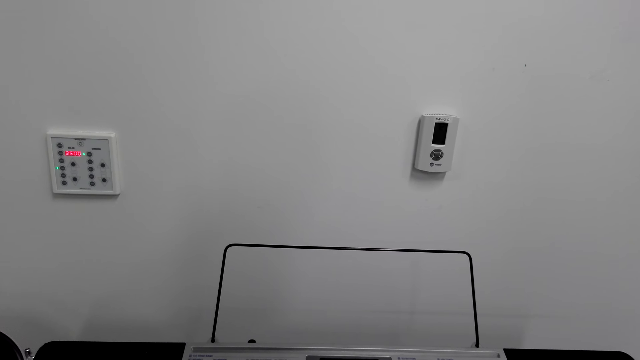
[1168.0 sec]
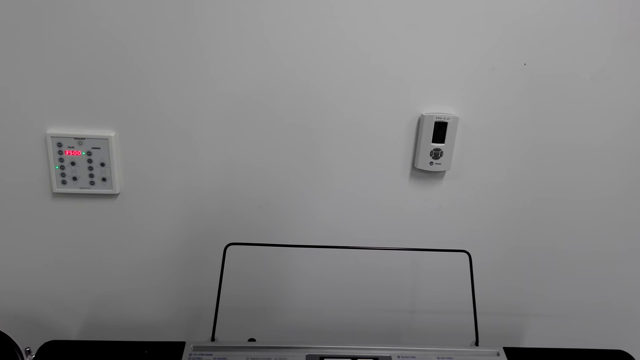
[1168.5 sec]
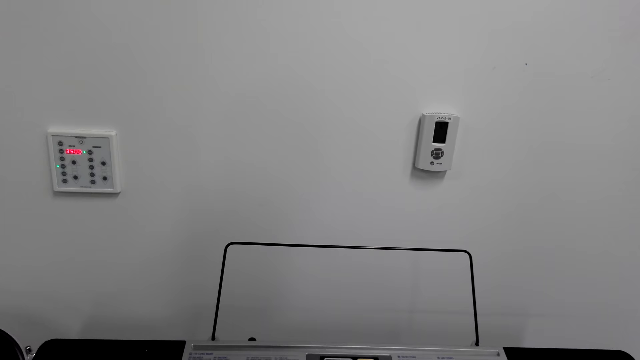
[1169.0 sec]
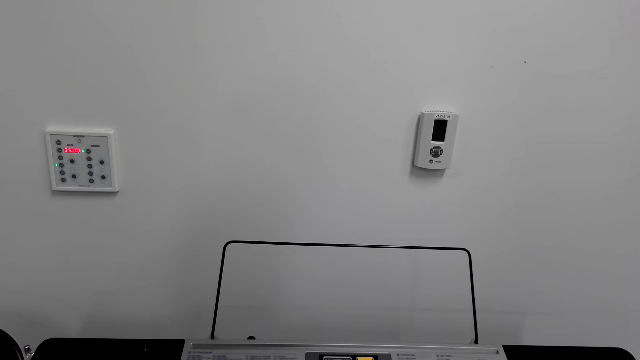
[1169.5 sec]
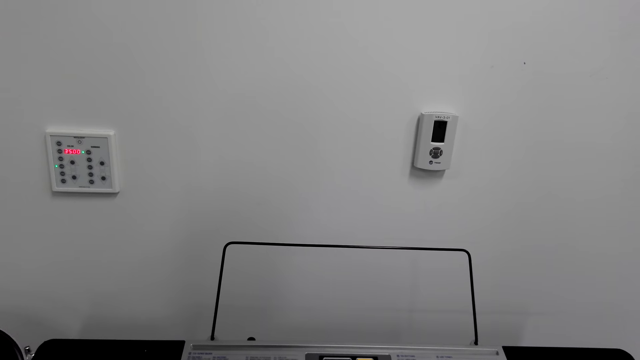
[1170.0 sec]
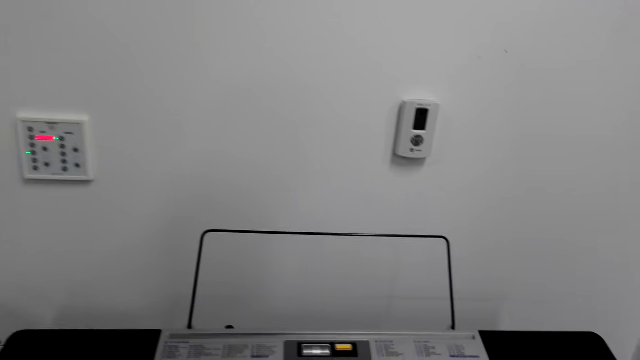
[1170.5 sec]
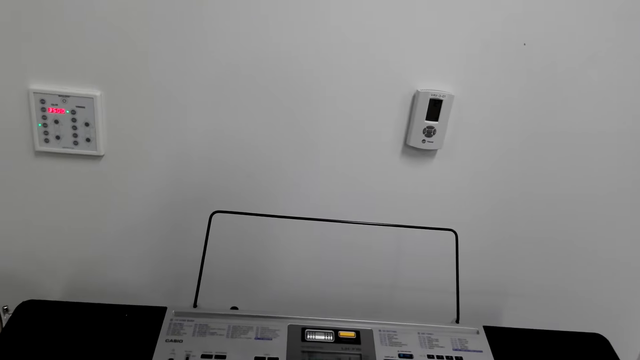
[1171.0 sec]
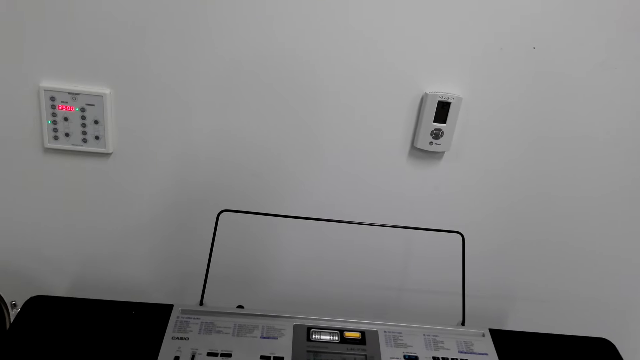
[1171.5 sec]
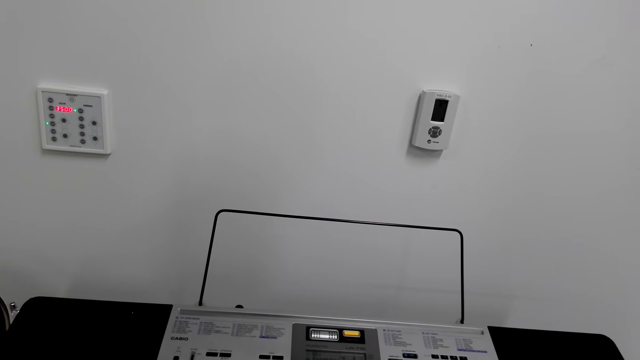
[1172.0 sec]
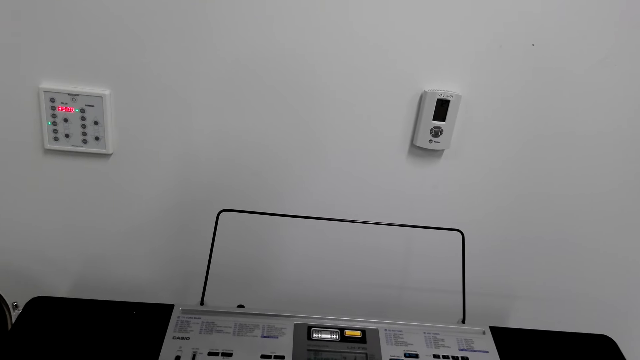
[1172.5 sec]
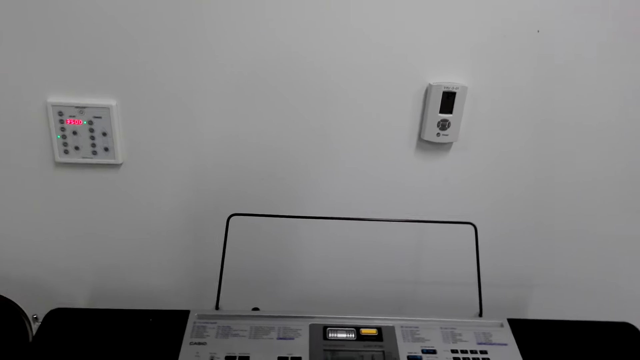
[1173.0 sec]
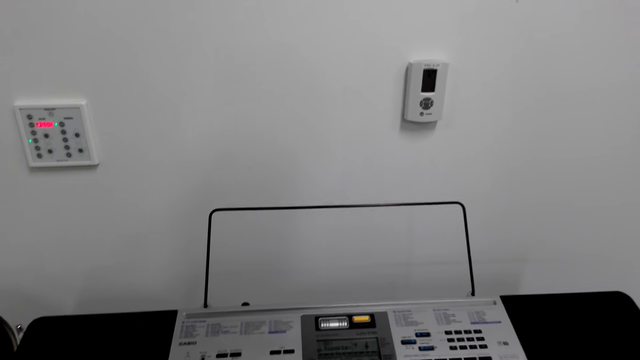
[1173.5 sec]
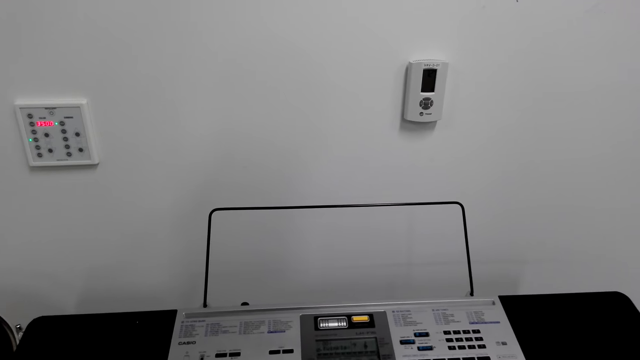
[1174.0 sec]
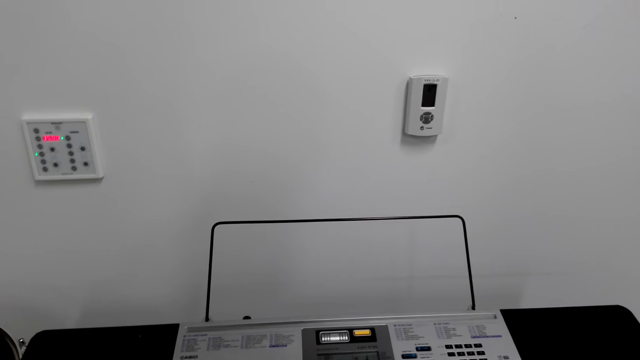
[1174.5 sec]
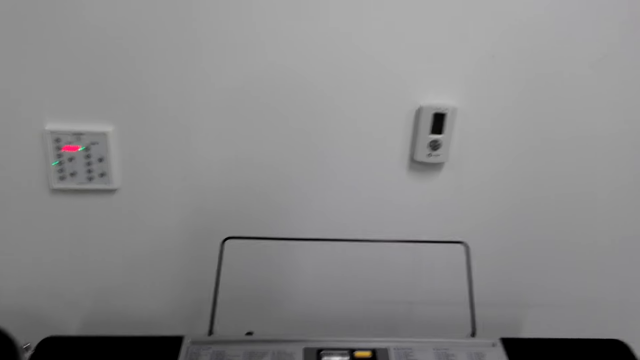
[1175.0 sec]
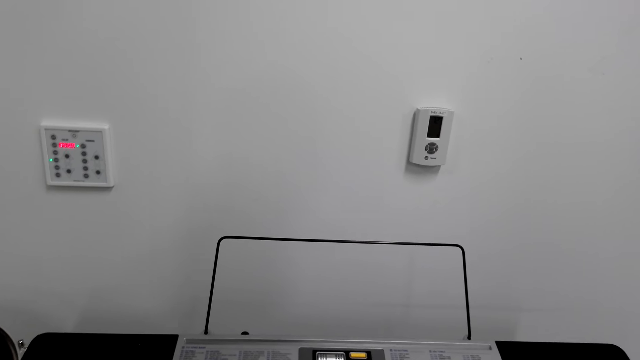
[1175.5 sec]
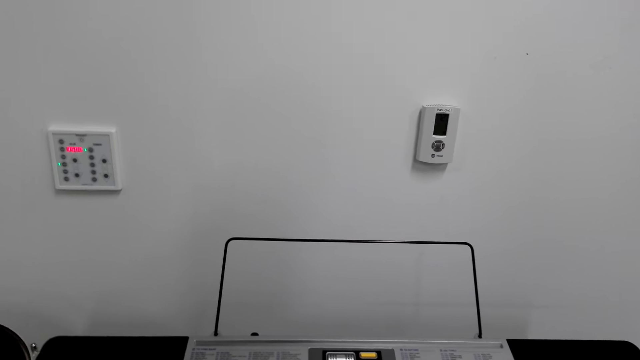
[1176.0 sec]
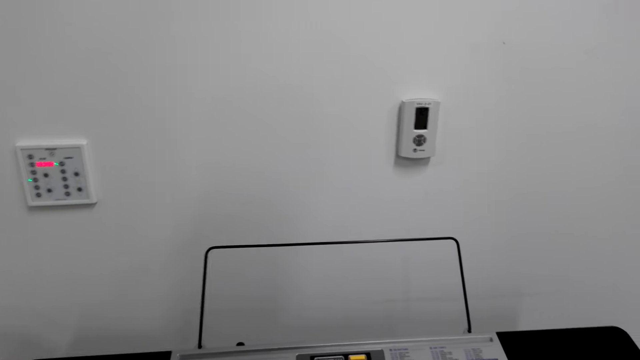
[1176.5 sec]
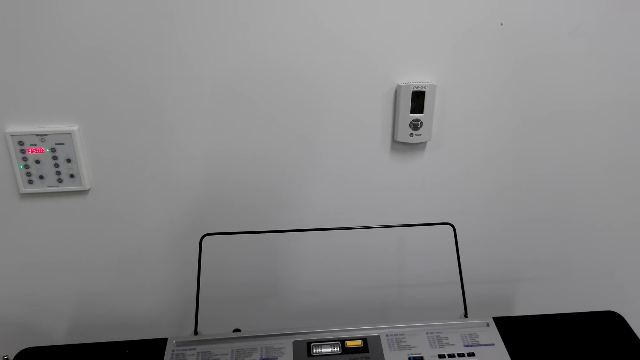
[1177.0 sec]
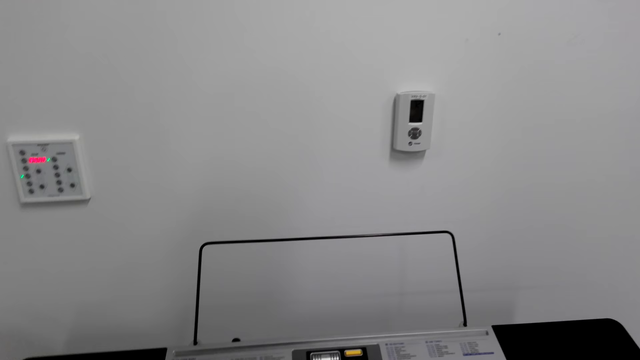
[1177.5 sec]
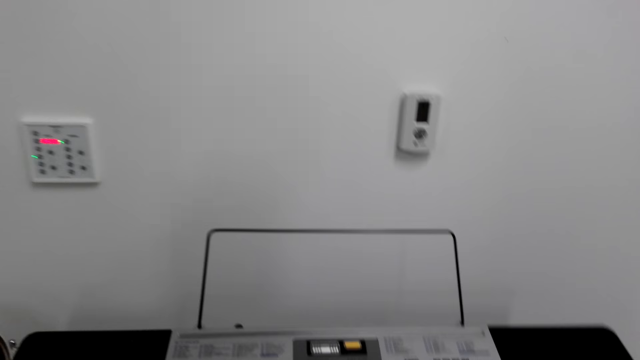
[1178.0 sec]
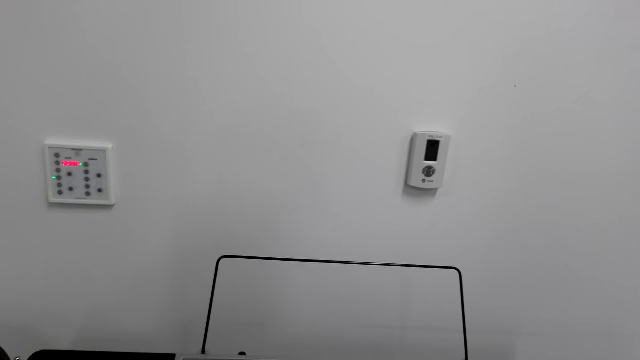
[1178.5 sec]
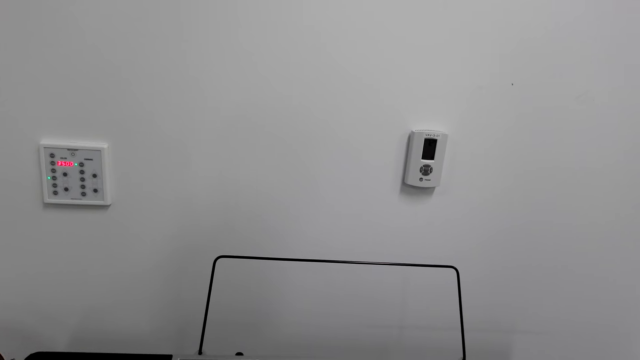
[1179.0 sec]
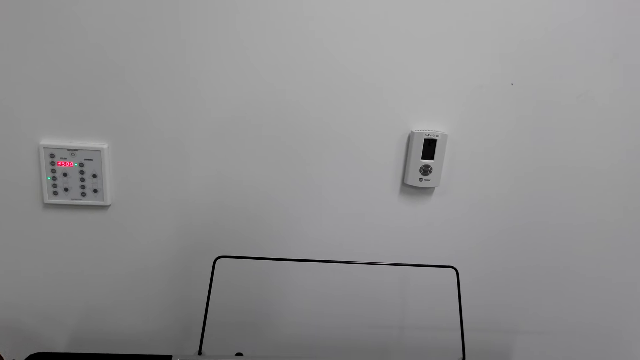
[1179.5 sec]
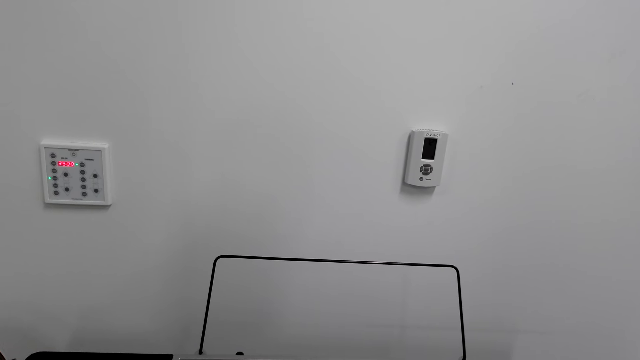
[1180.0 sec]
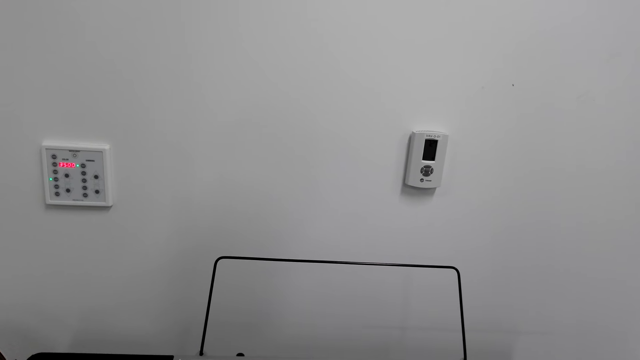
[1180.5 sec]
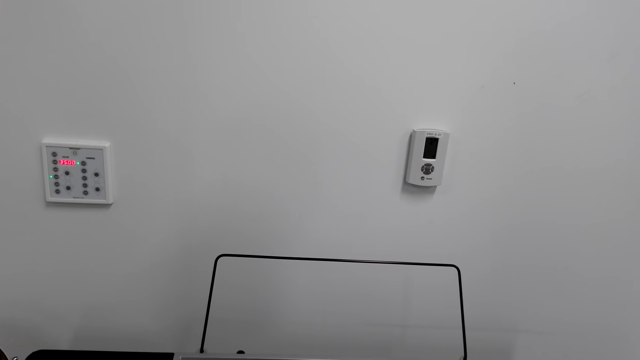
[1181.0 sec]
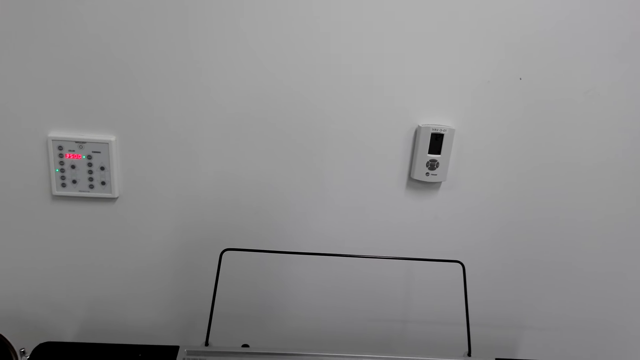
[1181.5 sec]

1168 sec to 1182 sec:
The camera wearer plays the keyboard.

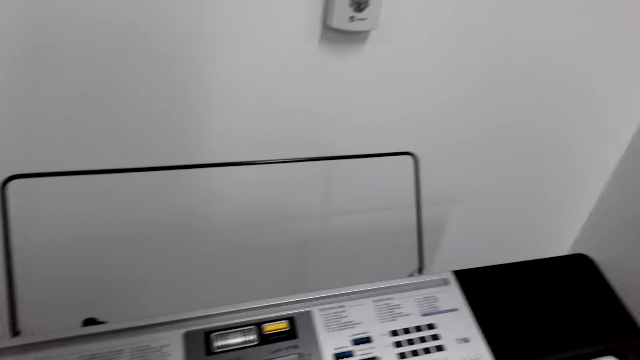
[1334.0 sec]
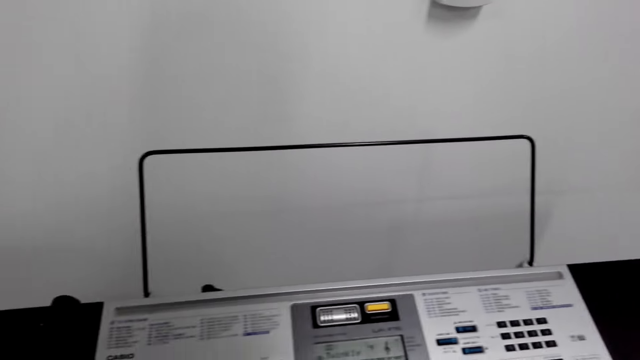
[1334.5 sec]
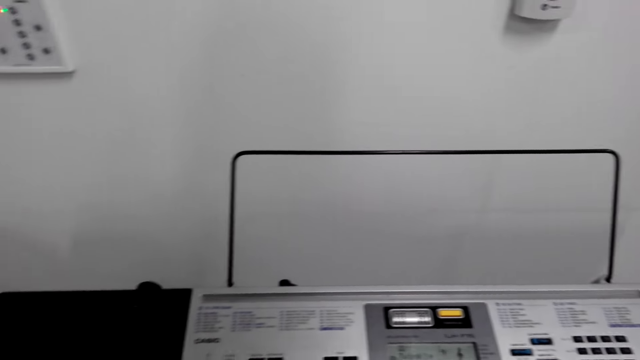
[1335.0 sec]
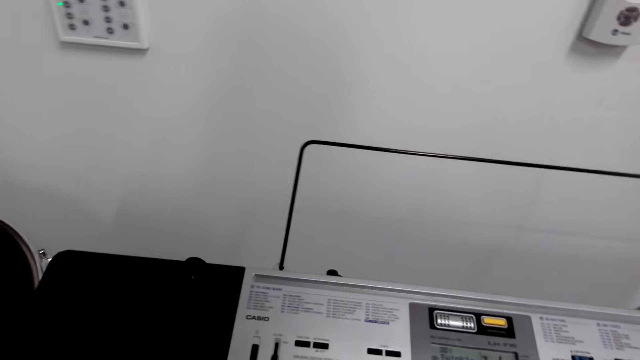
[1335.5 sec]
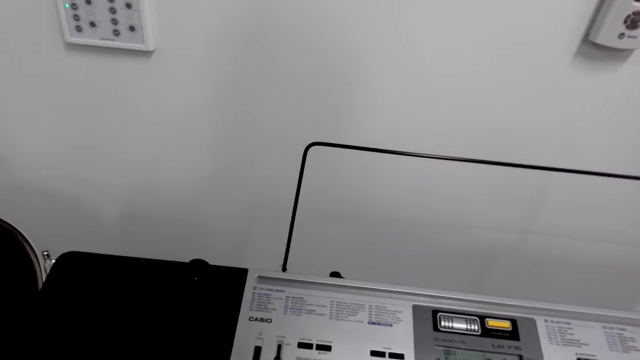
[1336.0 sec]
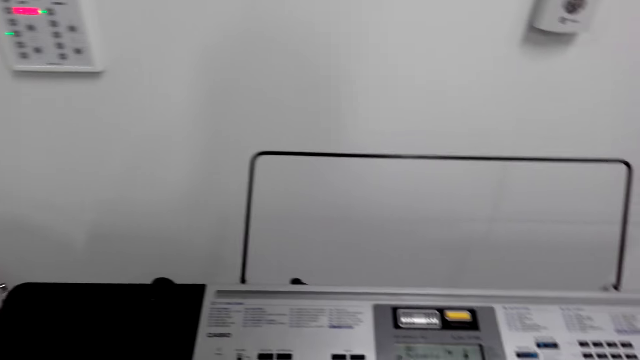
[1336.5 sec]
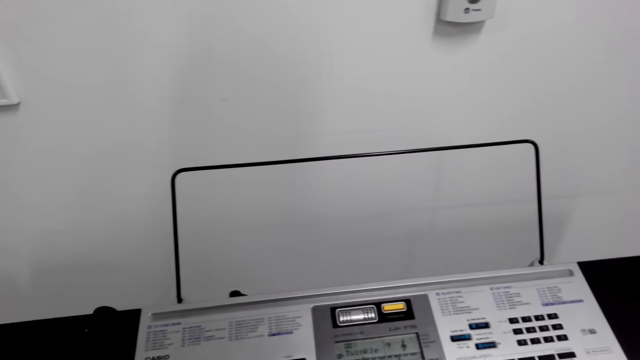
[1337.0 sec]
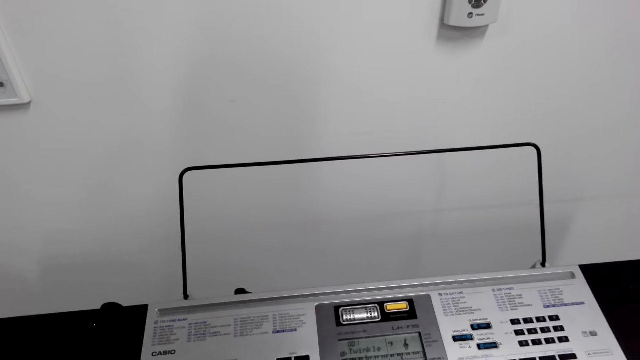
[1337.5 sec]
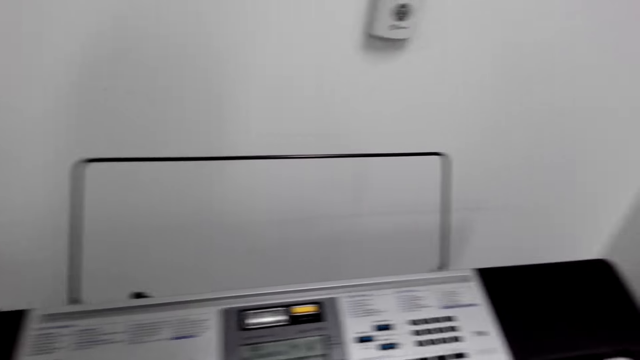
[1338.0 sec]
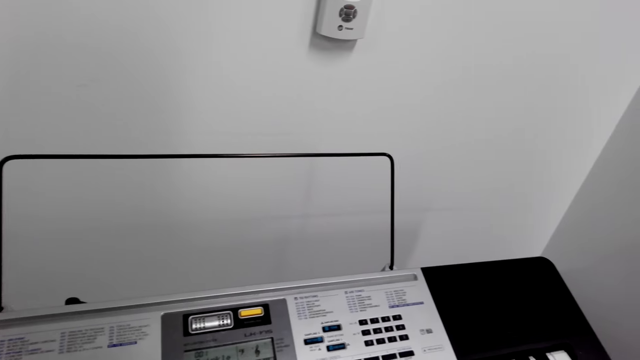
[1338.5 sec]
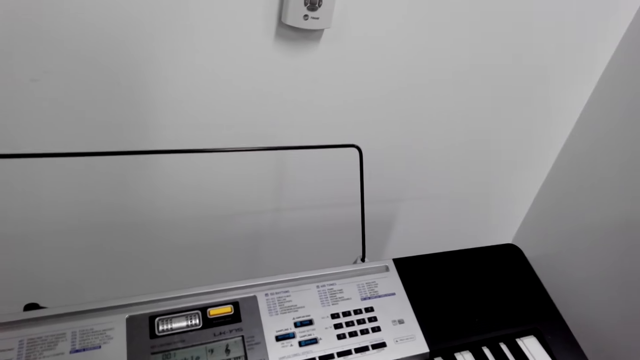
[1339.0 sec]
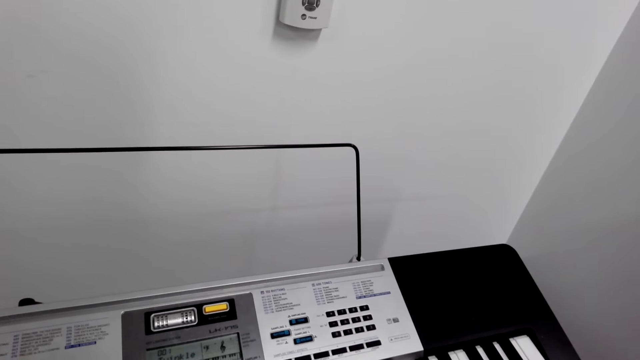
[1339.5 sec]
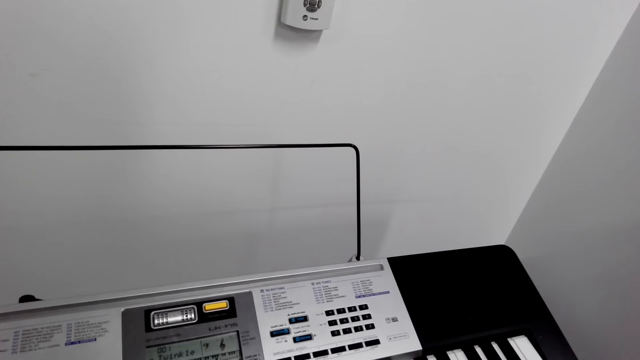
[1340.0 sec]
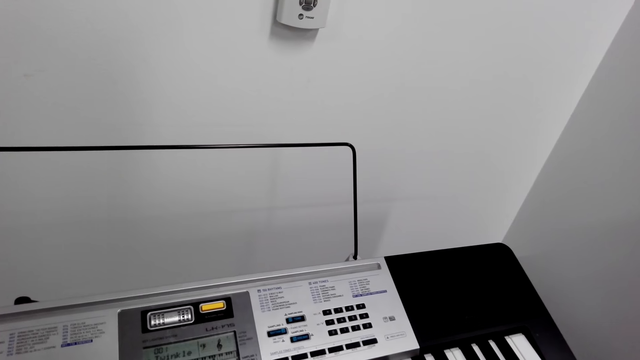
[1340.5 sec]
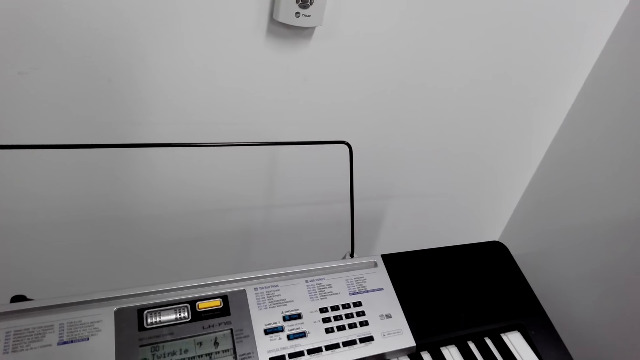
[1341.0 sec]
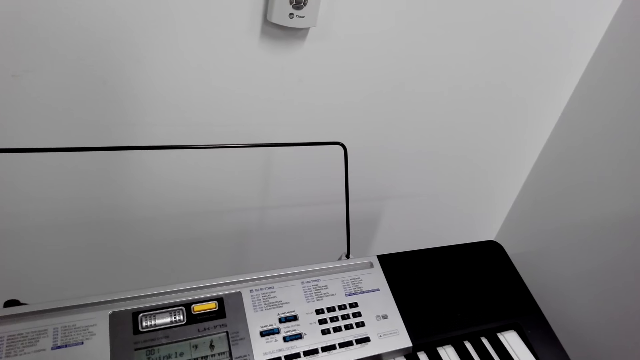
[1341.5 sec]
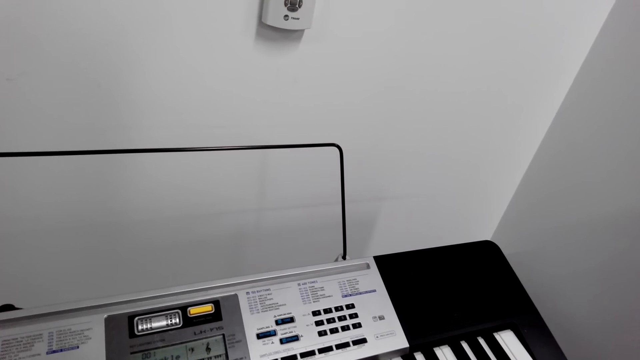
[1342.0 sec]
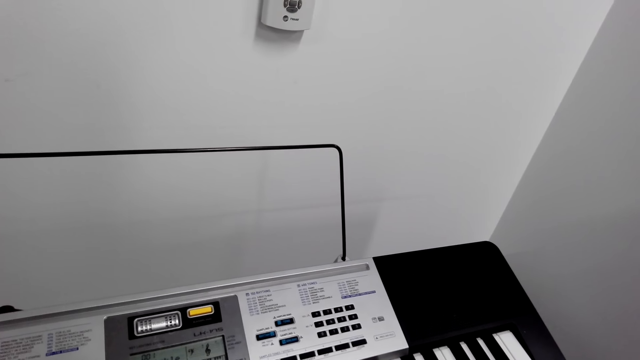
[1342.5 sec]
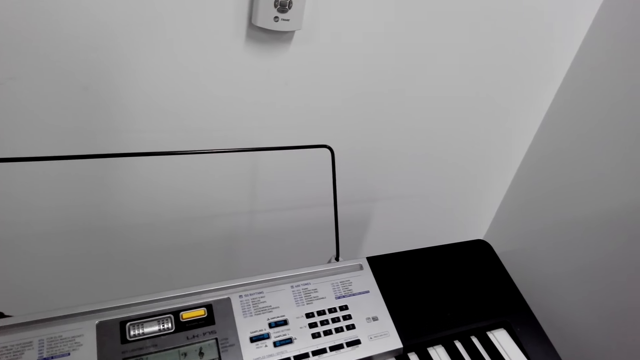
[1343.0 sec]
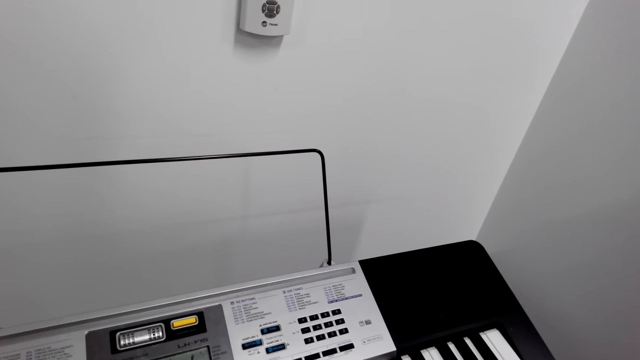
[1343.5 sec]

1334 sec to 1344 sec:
The camera wearer looks around.
